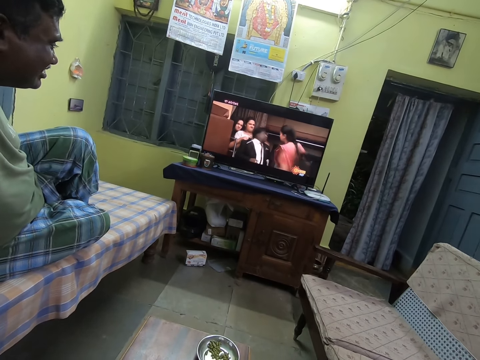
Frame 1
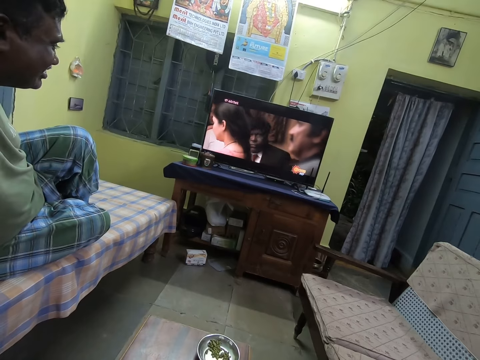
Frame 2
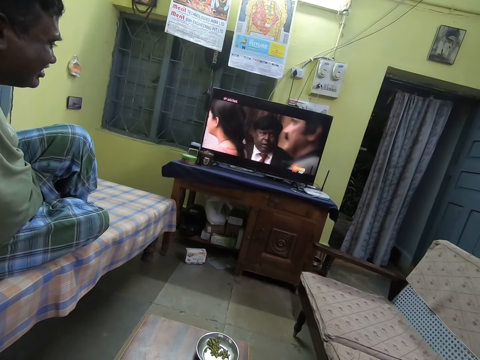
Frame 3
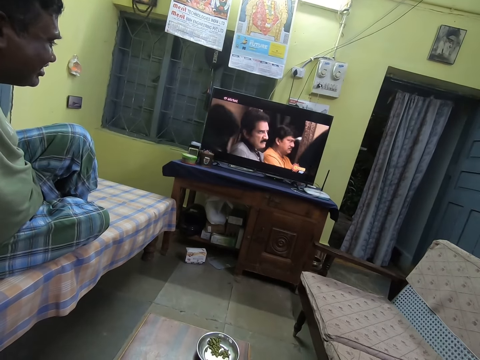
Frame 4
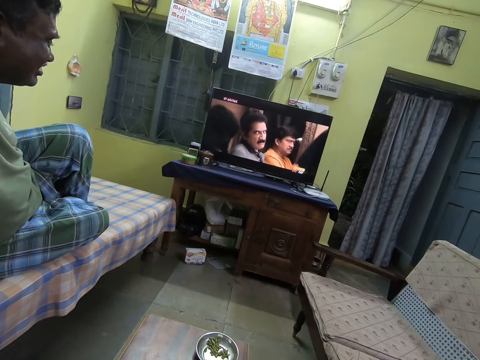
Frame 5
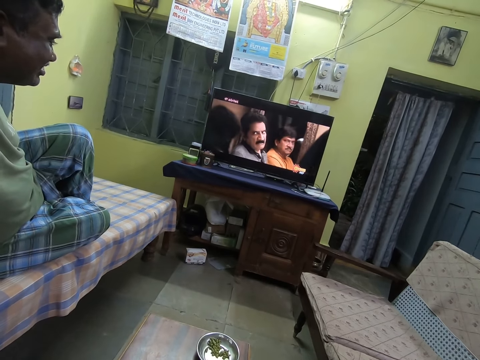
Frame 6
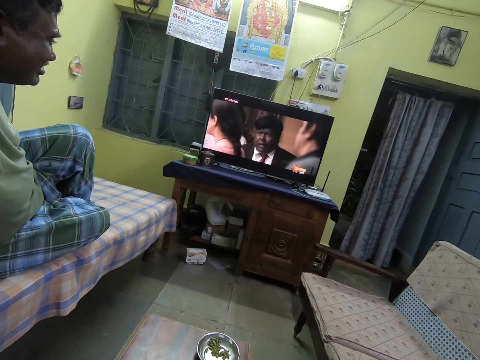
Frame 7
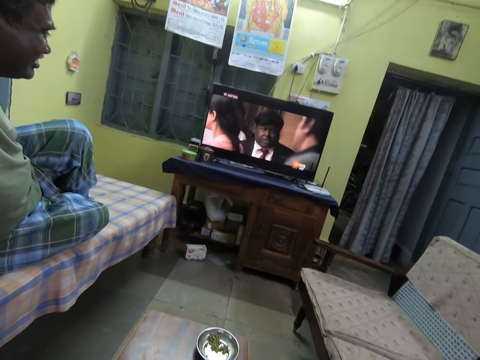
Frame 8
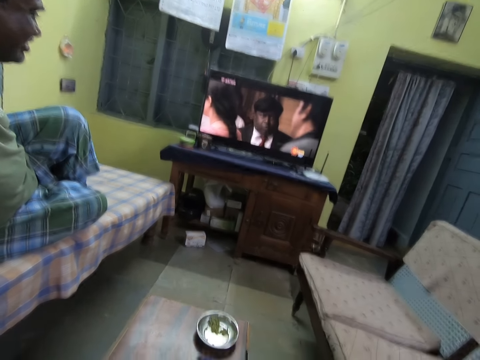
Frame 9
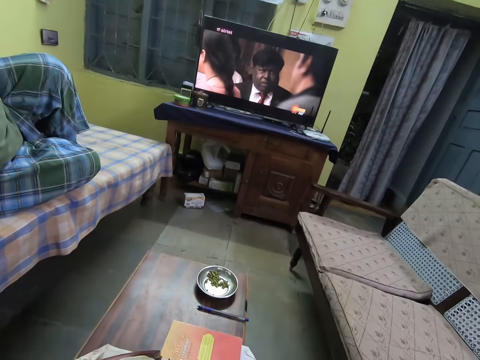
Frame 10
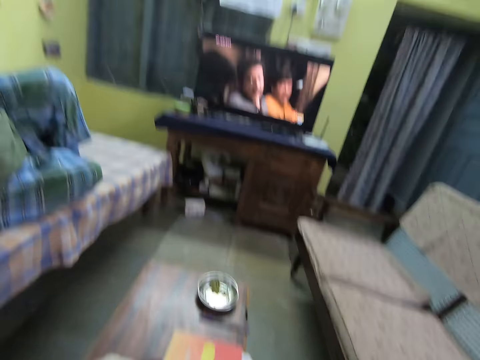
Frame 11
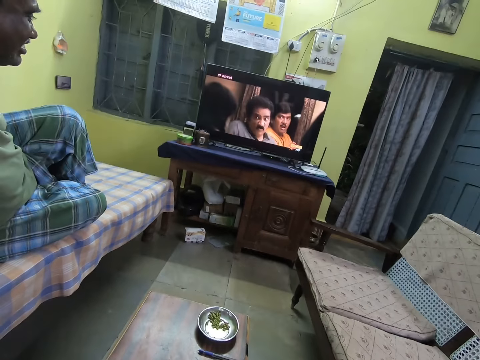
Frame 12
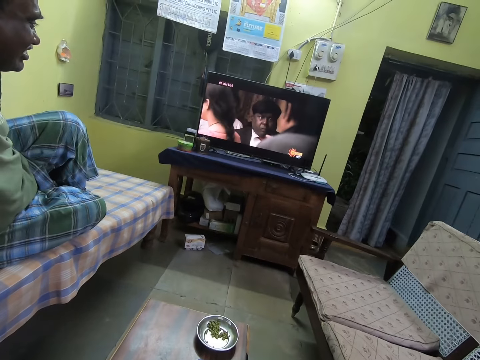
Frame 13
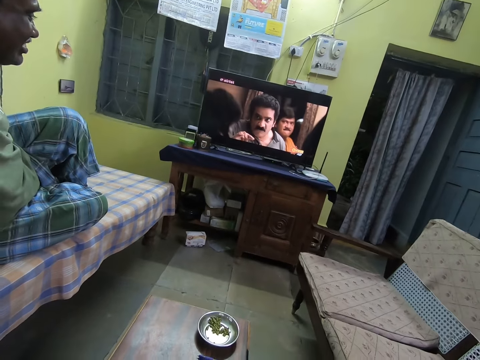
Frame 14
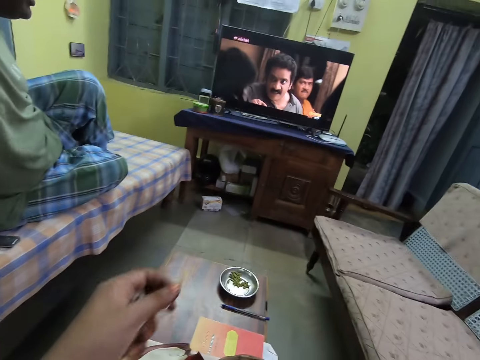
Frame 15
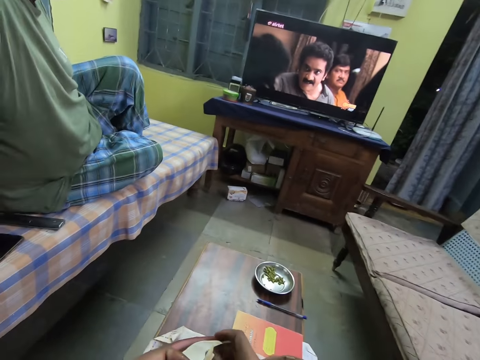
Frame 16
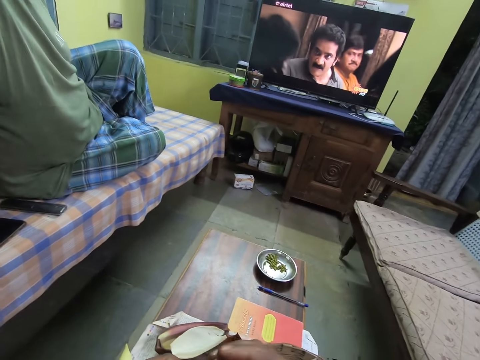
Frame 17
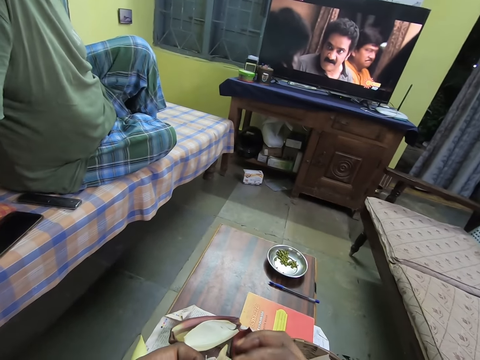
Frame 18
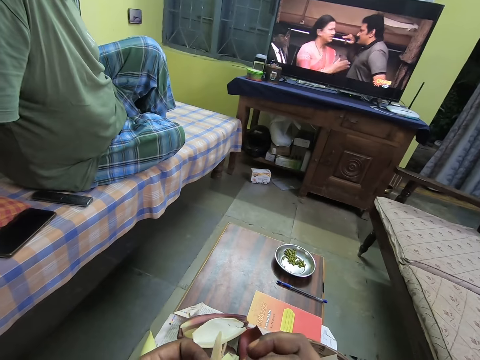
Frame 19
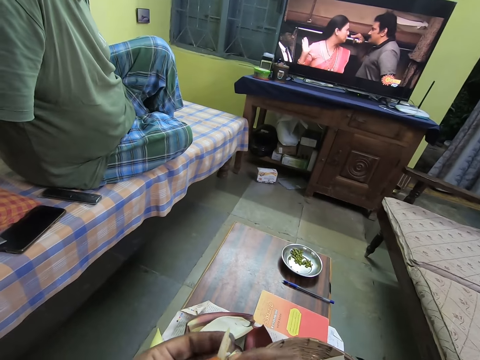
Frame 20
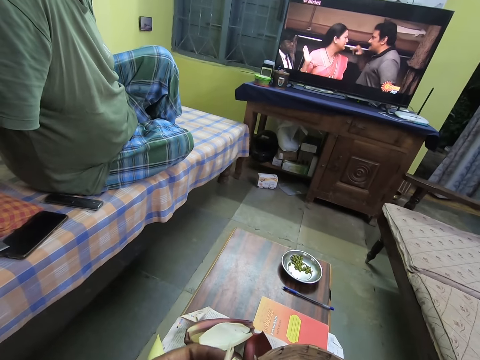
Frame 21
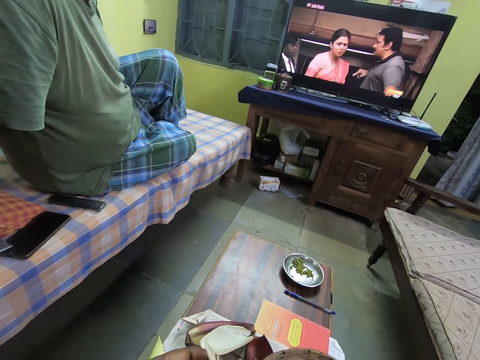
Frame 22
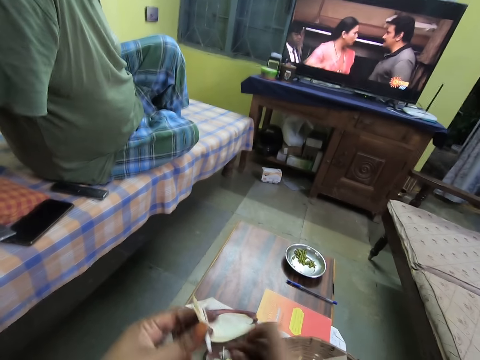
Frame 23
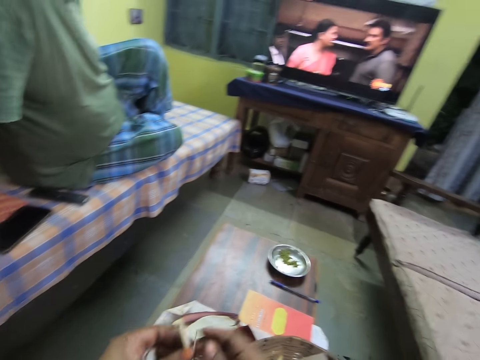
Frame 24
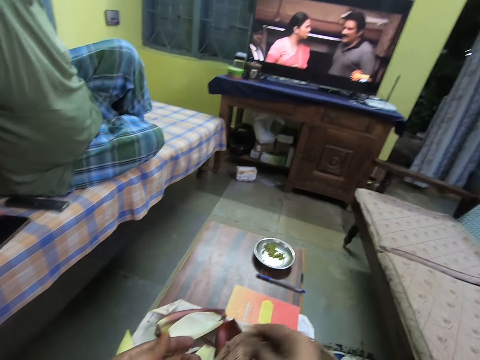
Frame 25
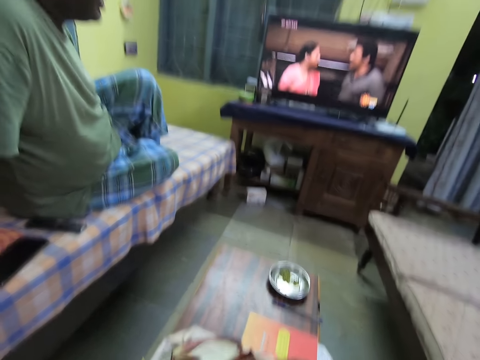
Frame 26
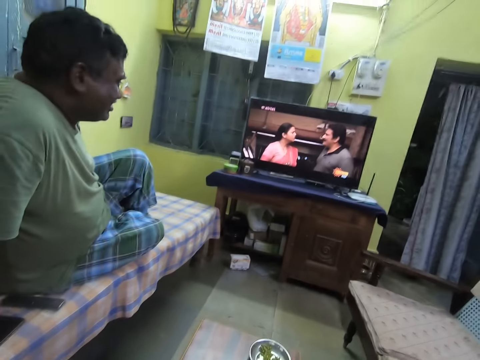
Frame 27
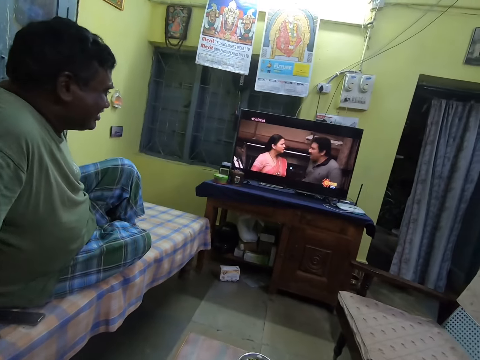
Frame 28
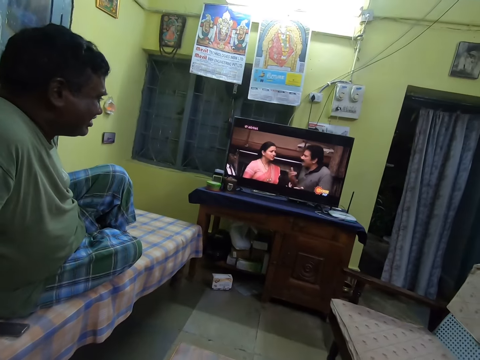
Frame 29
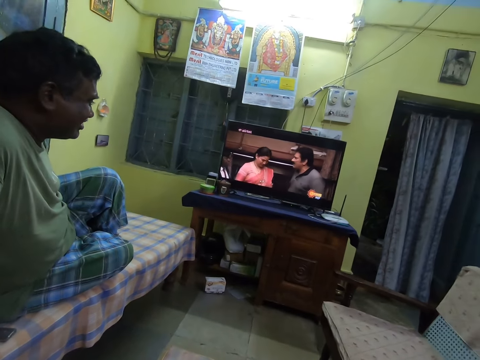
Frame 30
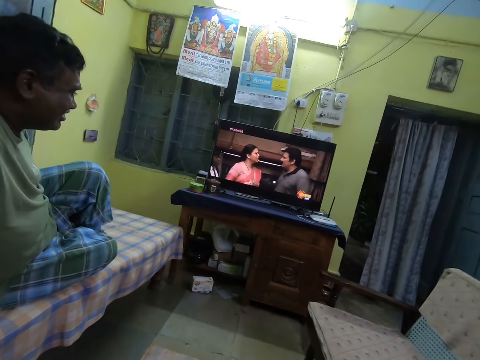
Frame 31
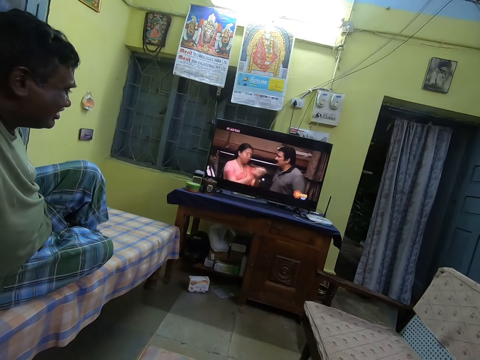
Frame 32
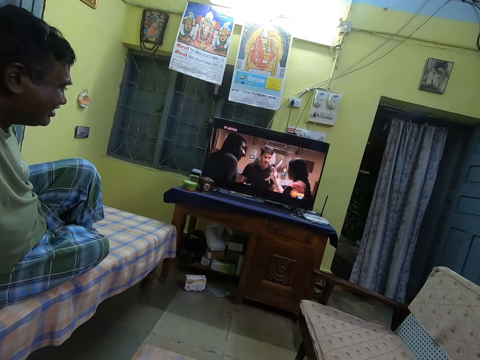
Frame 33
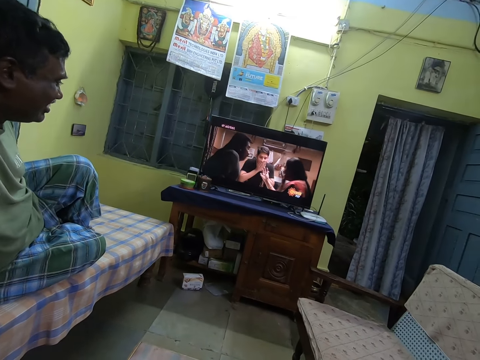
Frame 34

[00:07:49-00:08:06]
The camera wearer peels a banana blossom bell in her left hand with her right hand. She drops the peel of the banana blossom bell in the bowl on a table with her right hand. She passes the banana blossom bell from her left hand to her right hand. She drops the banana blossom bell in the basket on the table with her right hand. She watches the television.

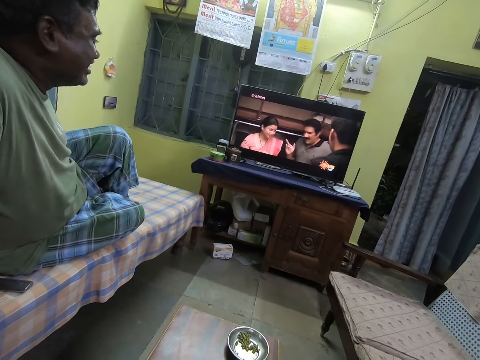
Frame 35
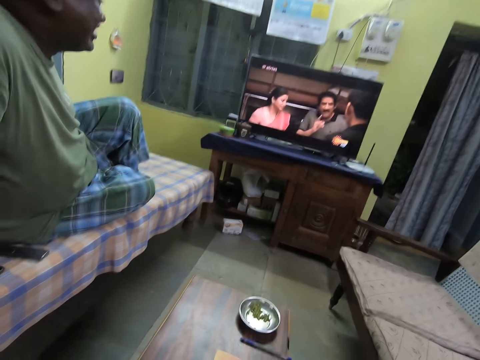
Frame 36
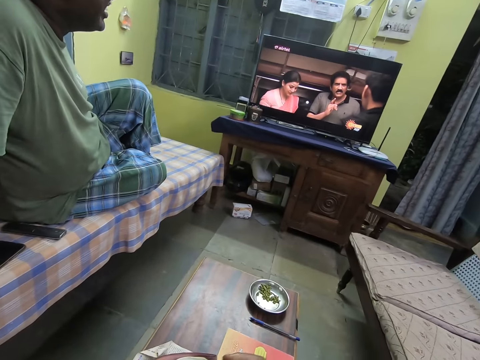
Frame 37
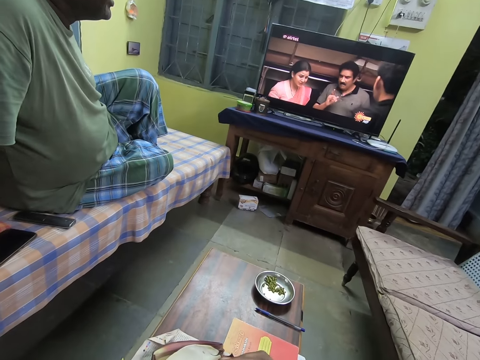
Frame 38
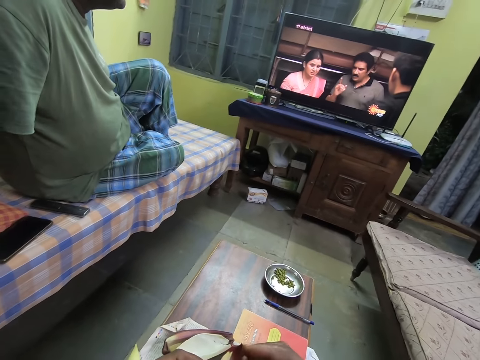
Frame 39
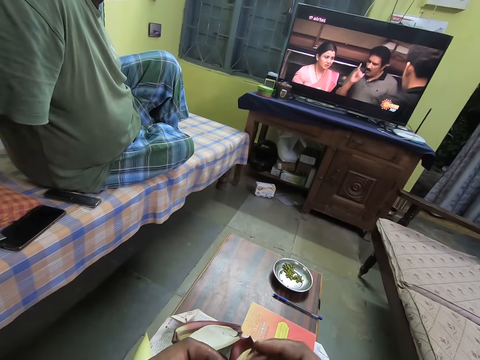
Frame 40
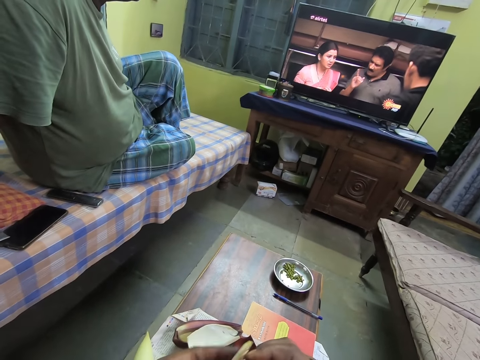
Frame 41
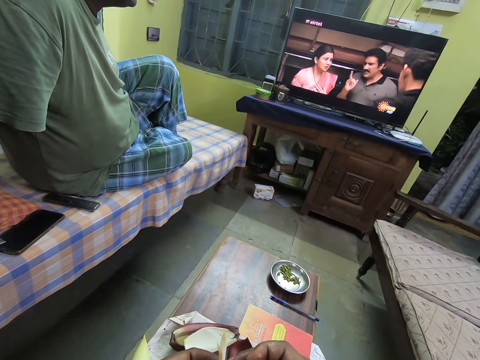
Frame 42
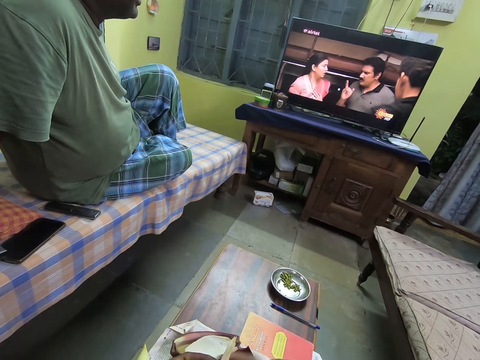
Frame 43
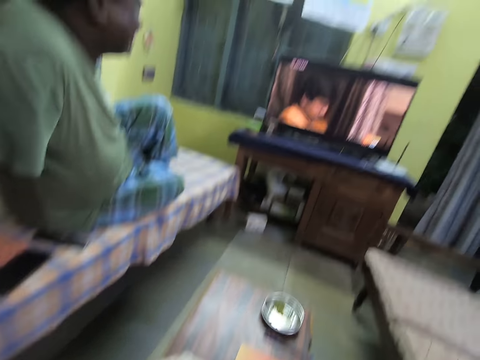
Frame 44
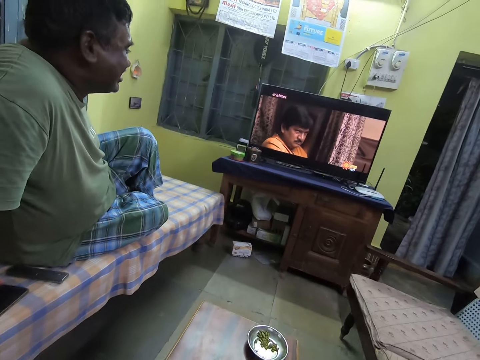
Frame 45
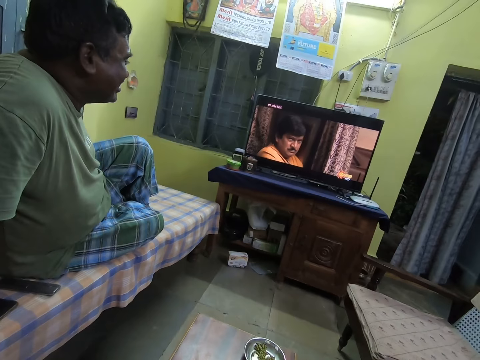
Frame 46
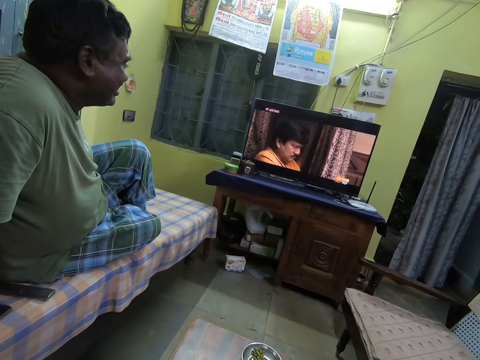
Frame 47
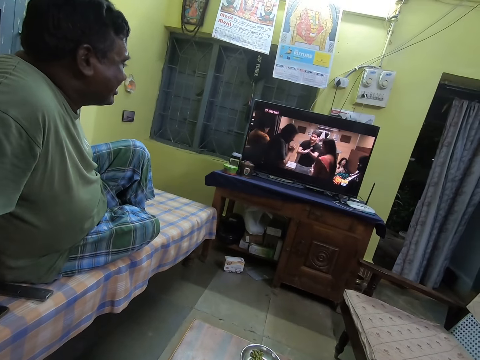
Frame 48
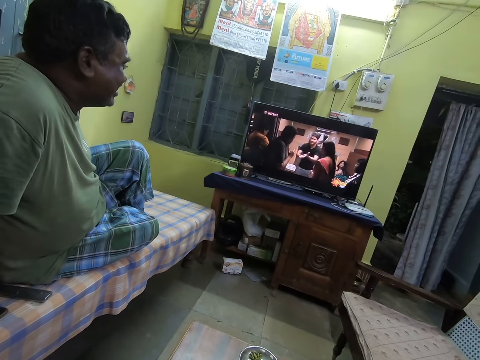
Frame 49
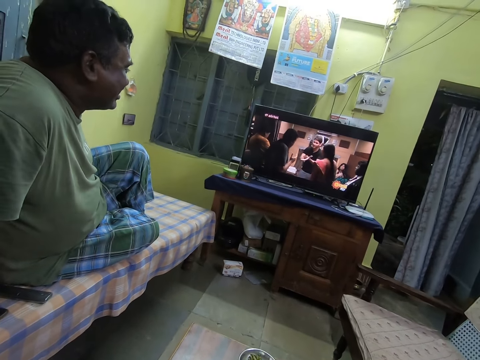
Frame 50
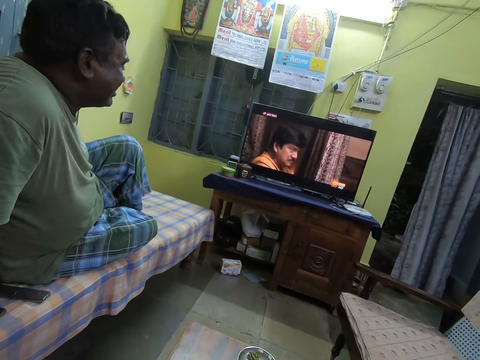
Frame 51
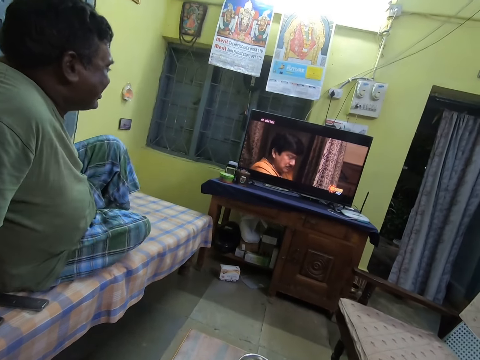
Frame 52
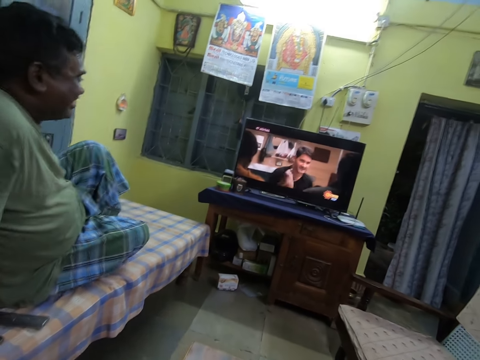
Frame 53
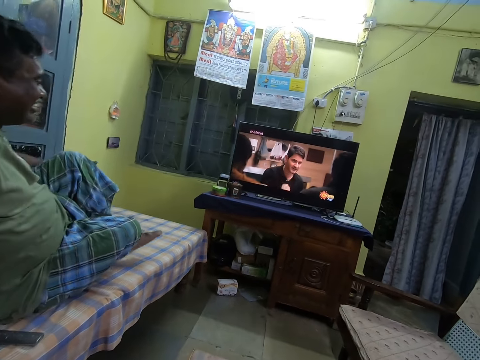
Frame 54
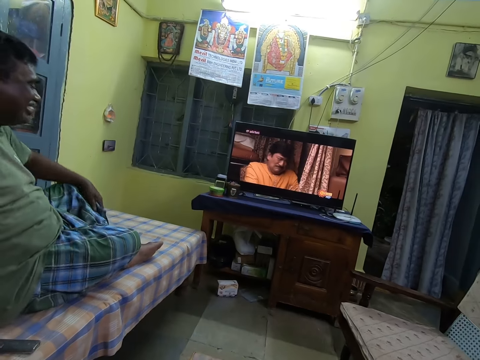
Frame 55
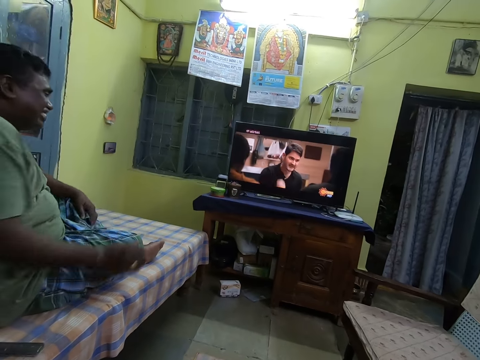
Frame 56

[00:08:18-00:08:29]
The camera wearer peels a banana blossom bell in her left hand with her right hand. The man places his left hand on his left leg and rests his left leg on the bed.
